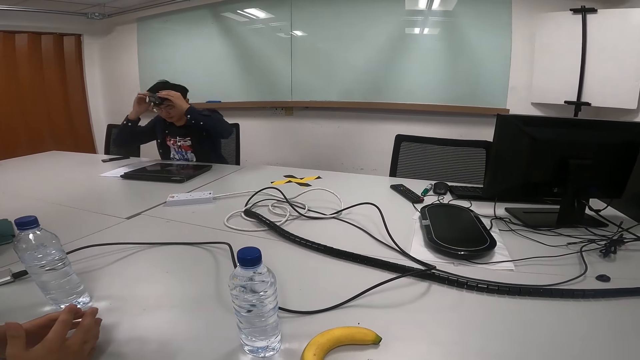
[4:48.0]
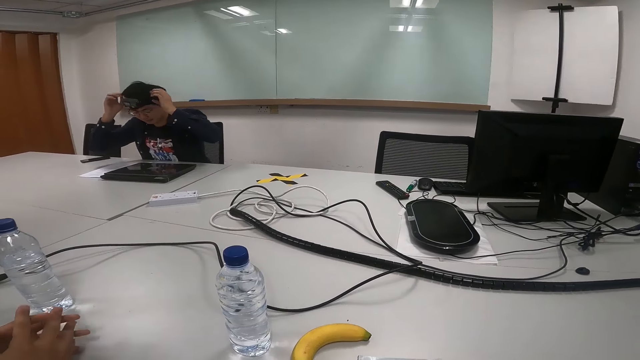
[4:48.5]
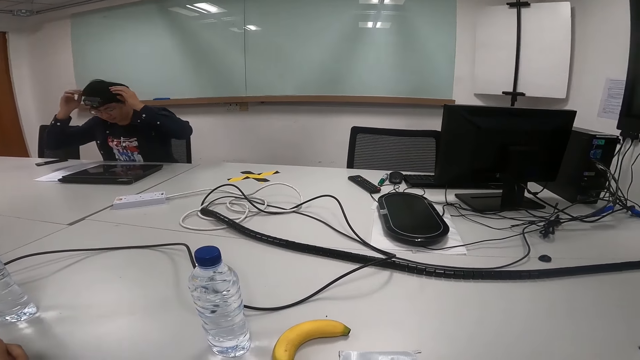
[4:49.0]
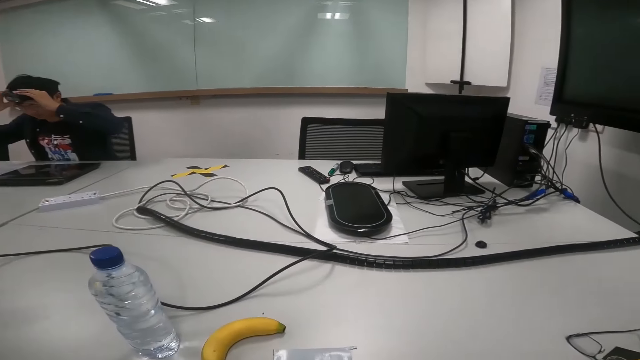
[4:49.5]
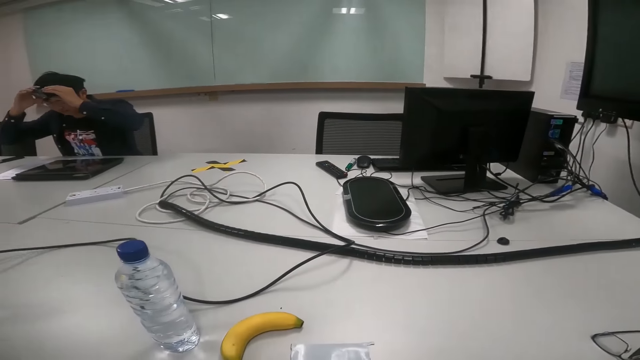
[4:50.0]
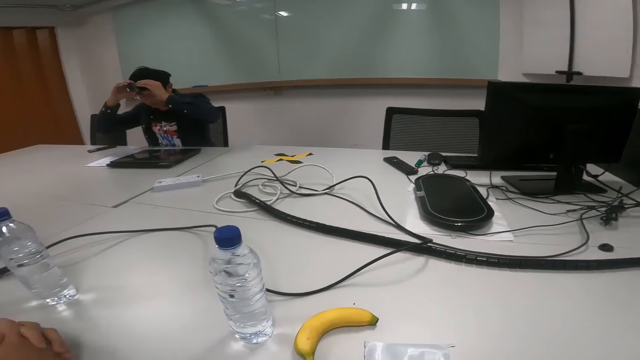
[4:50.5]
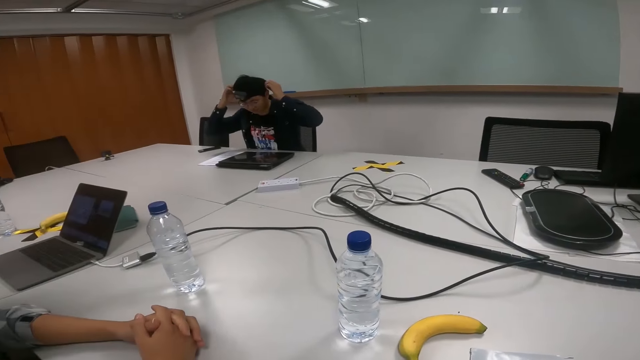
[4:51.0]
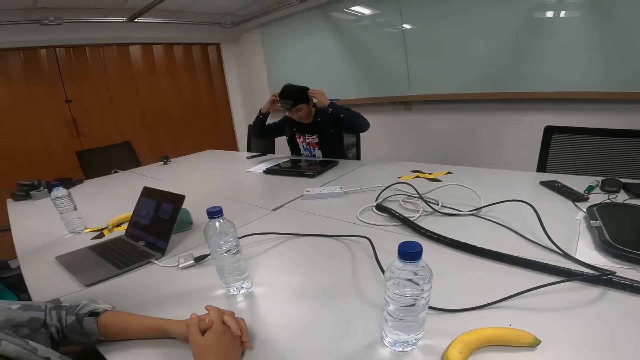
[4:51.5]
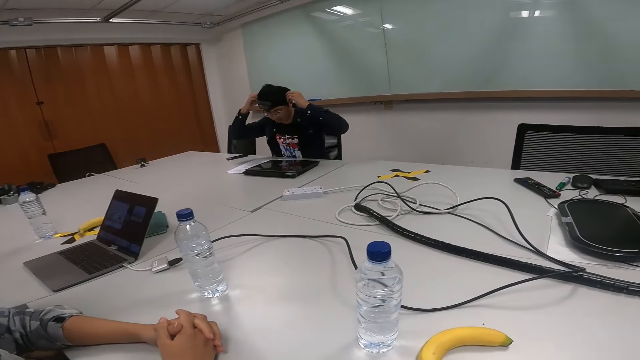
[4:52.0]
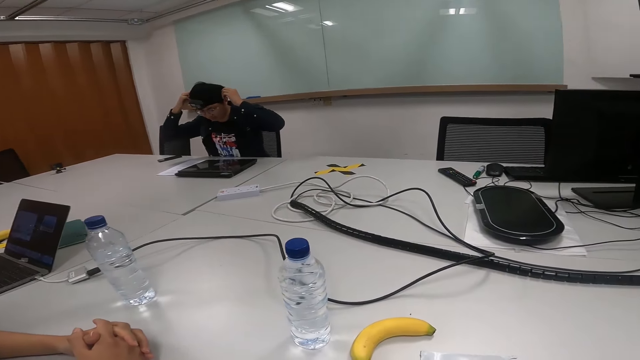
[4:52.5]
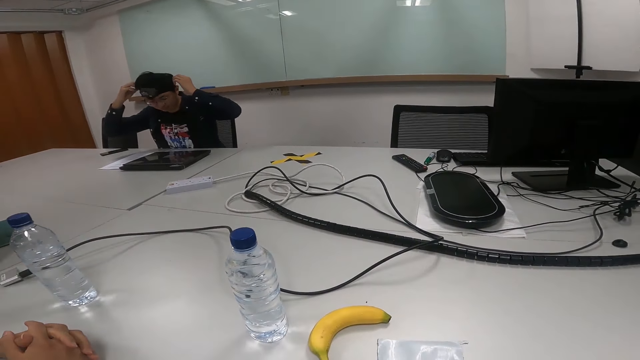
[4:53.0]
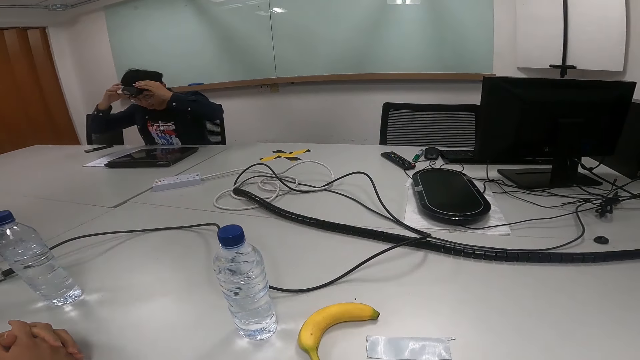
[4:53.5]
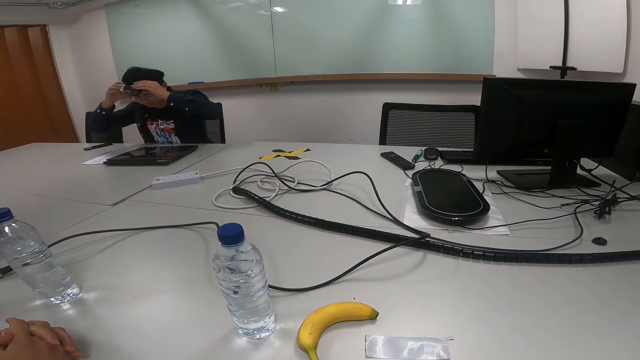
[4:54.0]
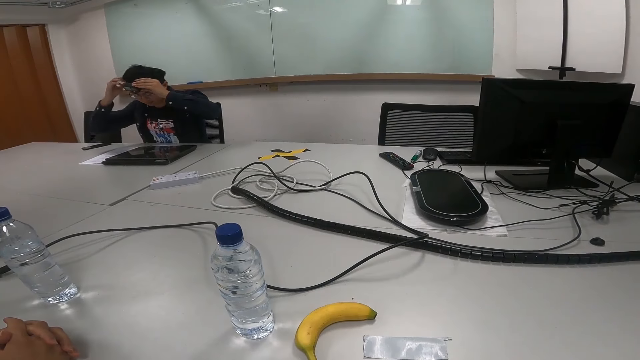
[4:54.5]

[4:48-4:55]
A person aligns a camera.

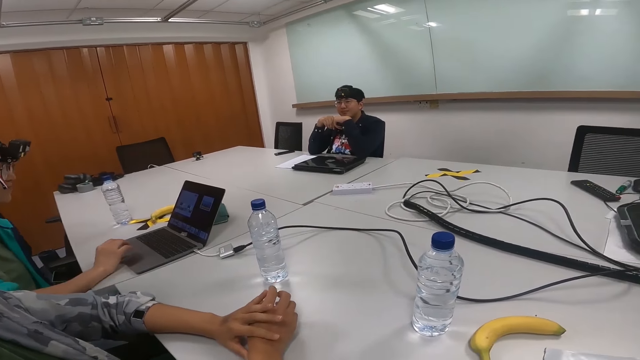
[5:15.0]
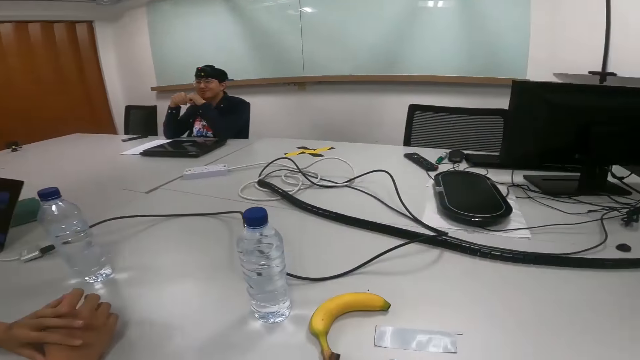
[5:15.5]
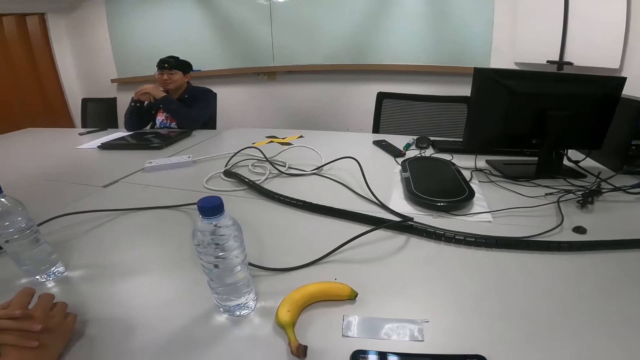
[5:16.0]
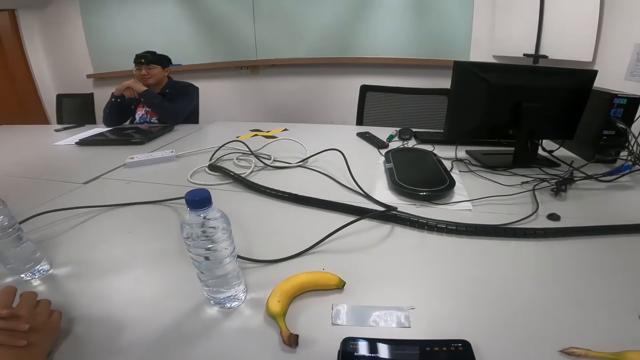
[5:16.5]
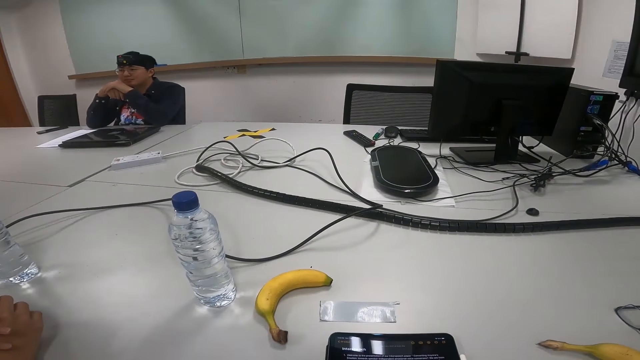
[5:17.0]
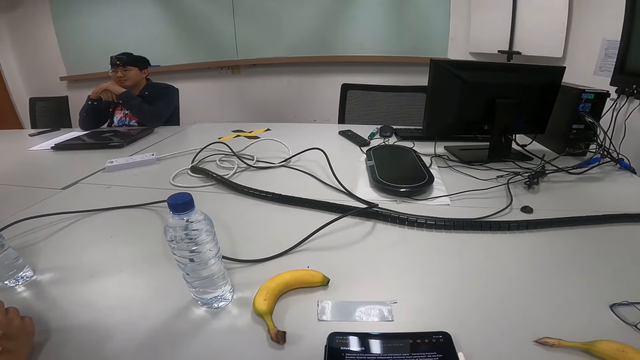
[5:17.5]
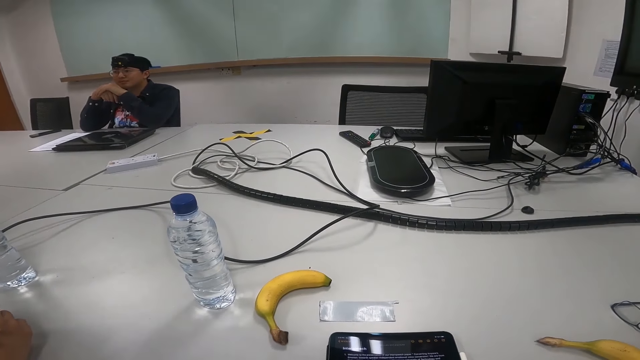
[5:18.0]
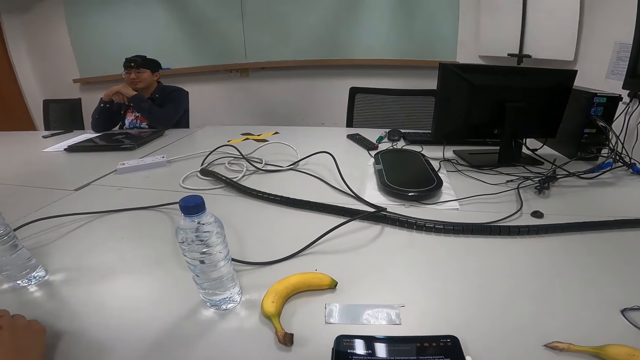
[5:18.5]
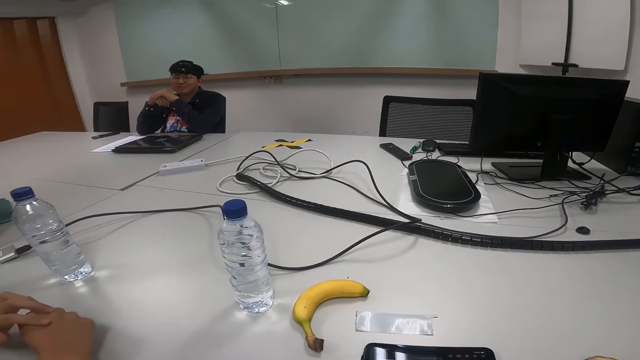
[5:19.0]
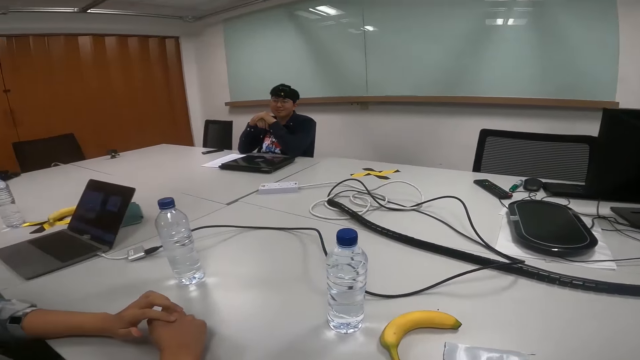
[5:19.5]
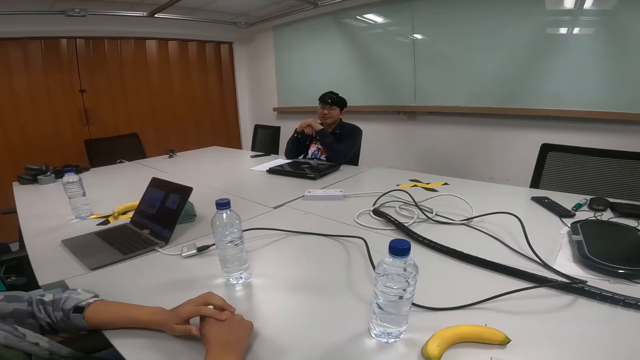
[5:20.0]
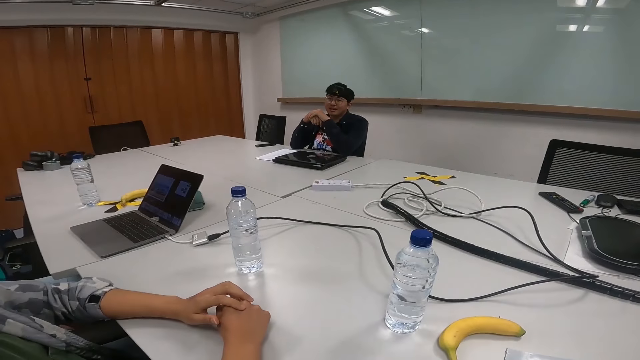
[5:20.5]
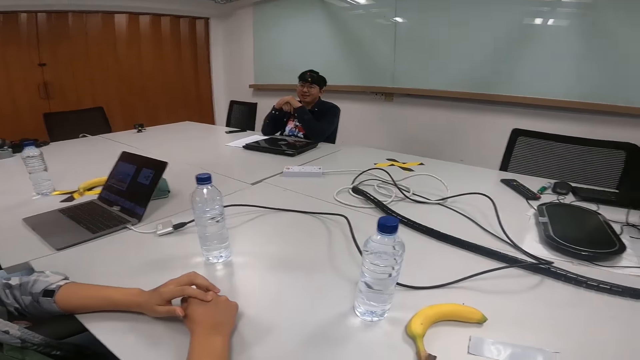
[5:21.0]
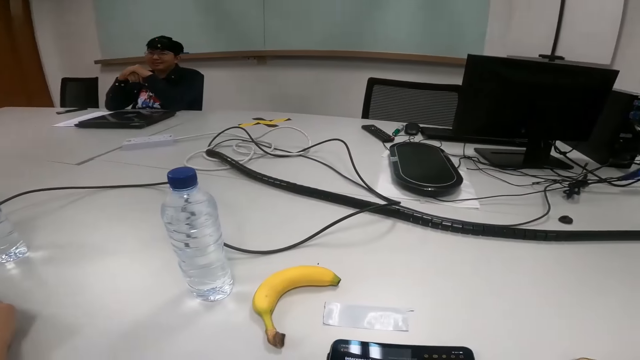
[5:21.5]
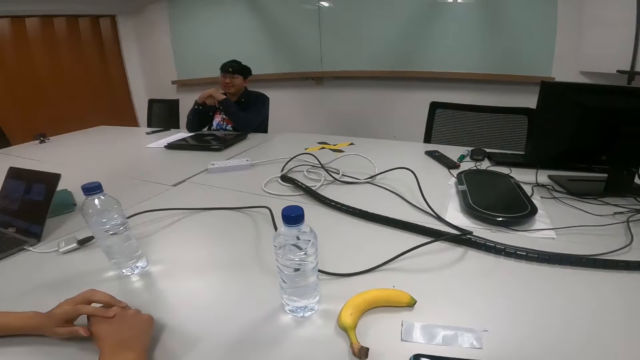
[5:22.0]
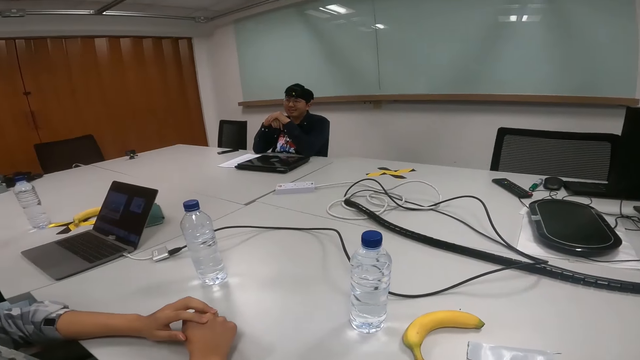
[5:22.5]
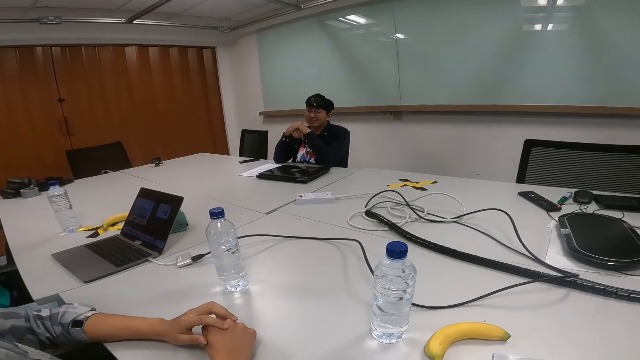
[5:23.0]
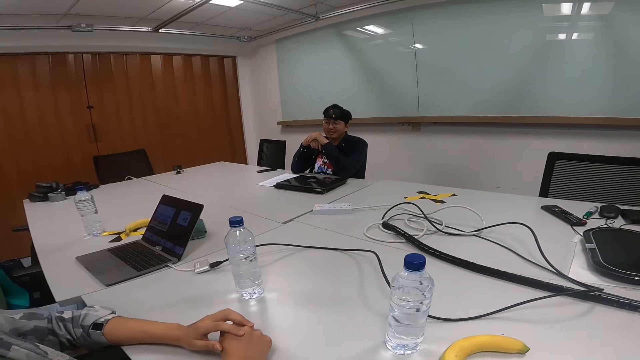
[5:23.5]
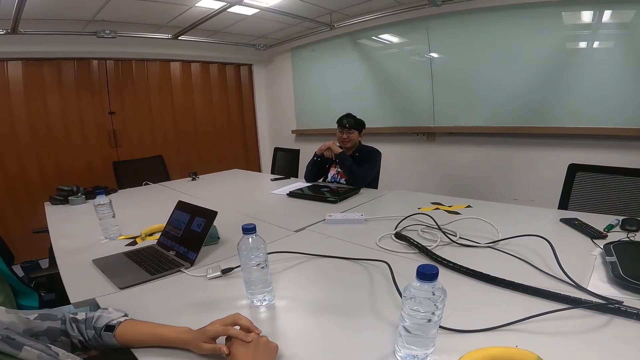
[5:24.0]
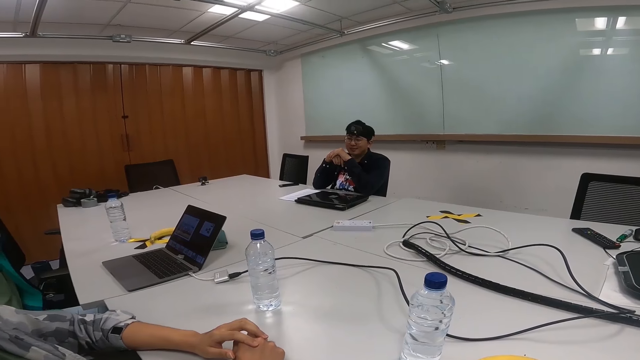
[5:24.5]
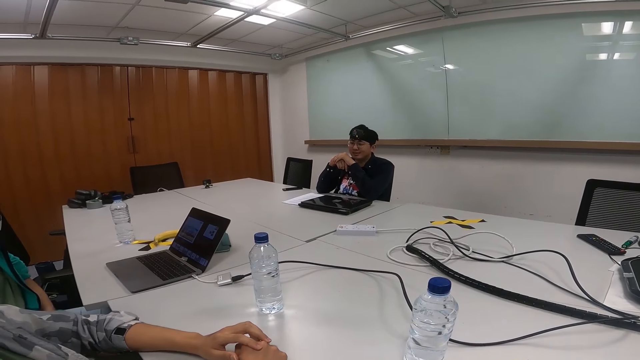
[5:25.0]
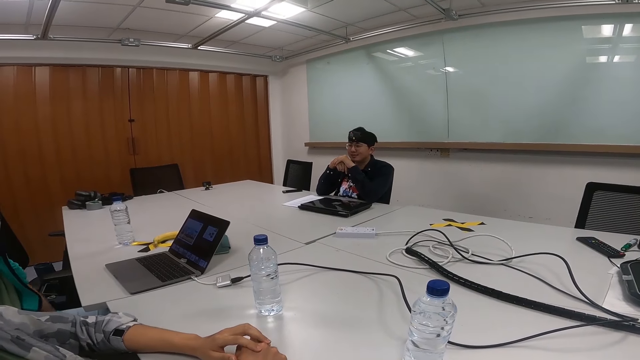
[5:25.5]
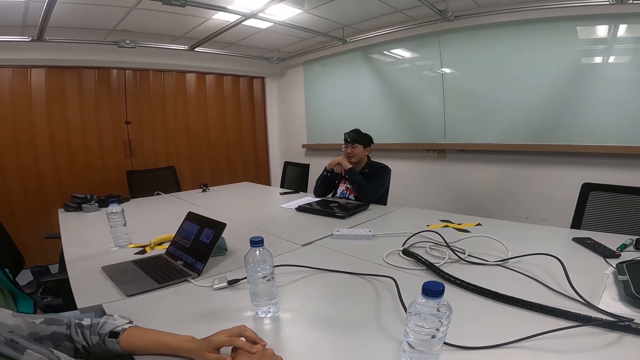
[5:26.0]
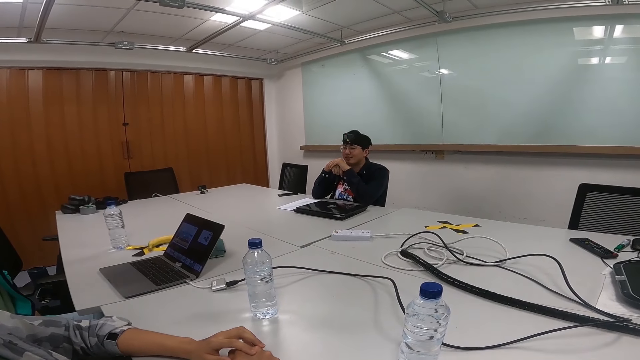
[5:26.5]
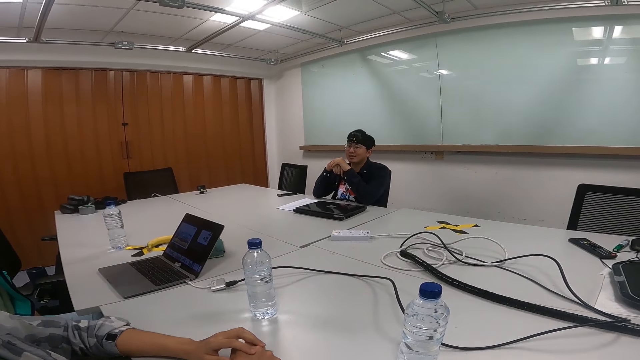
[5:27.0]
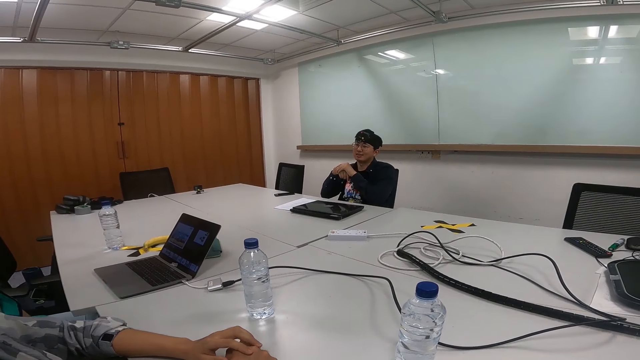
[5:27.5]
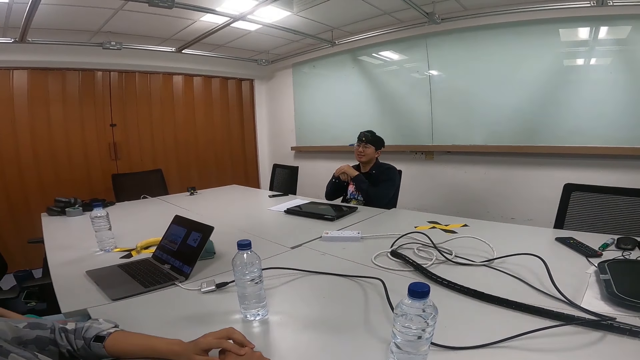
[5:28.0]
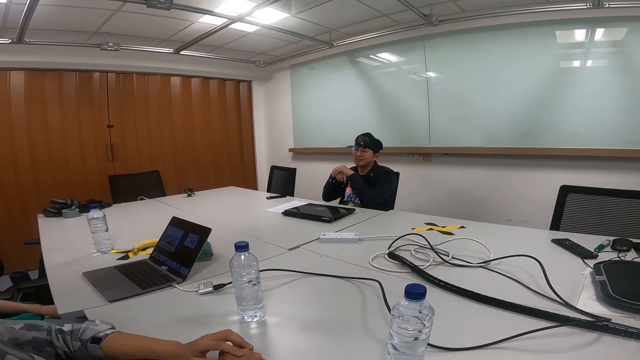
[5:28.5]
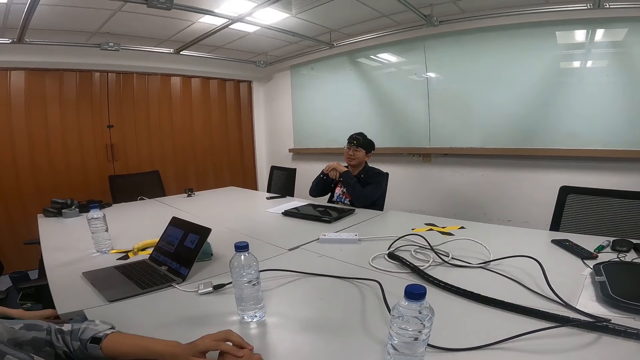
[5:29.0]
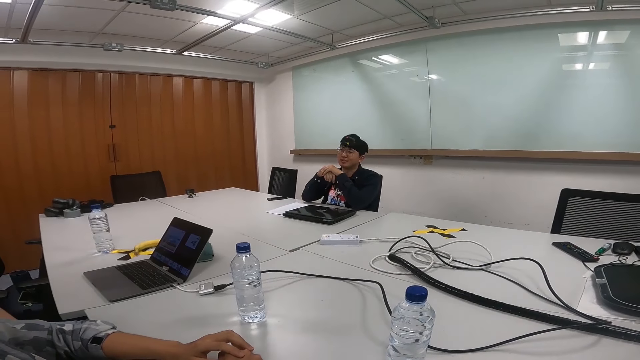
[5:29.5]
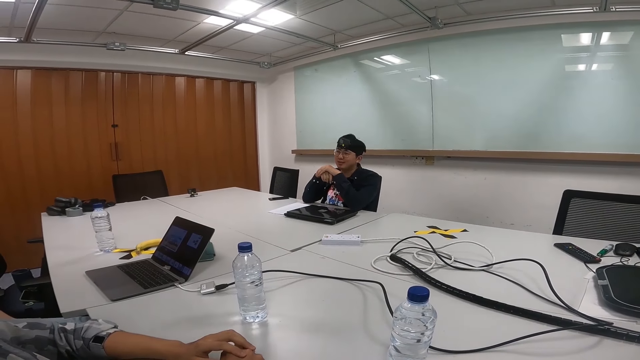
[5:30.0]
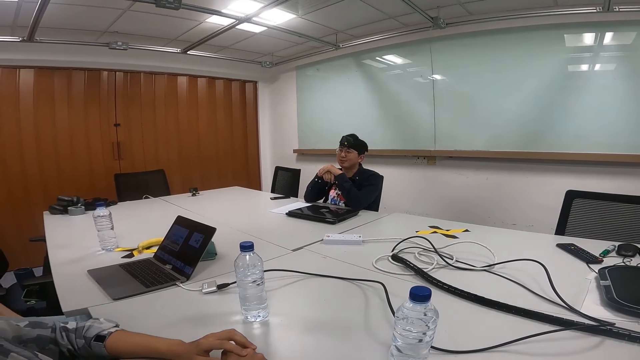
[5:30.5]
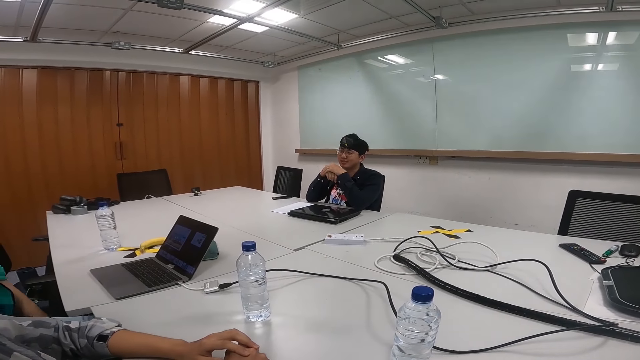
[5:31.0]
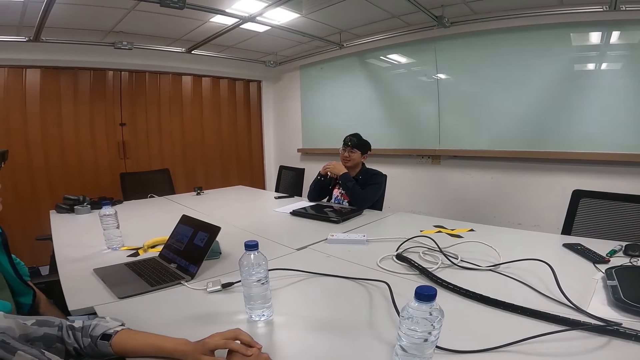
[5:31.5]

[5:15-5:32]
A person scrolls on the laptop. The camera wearer talks. Someone talks. Another person drags the chair on the floor.
